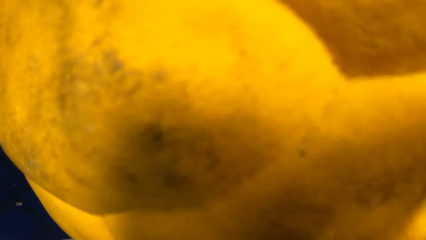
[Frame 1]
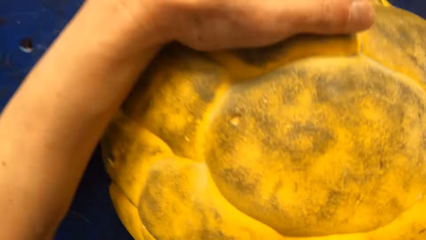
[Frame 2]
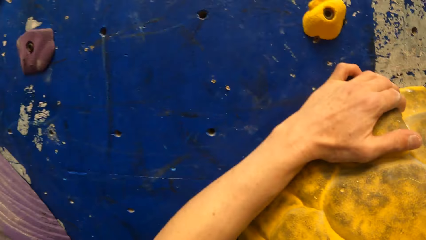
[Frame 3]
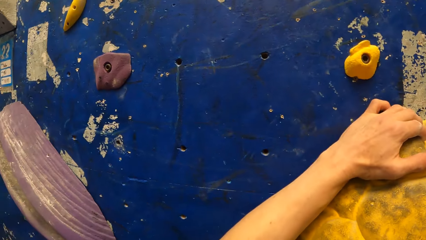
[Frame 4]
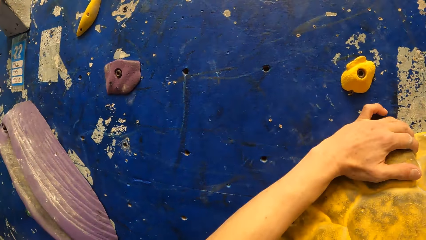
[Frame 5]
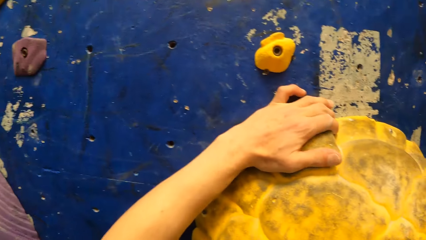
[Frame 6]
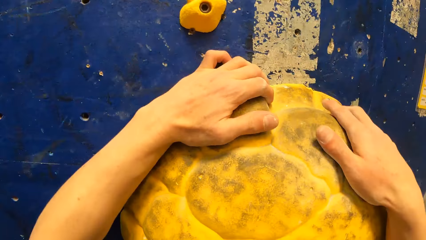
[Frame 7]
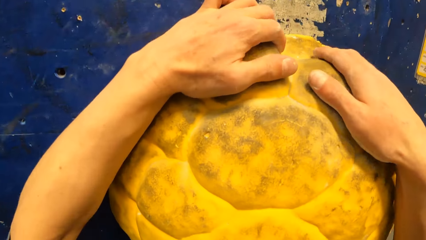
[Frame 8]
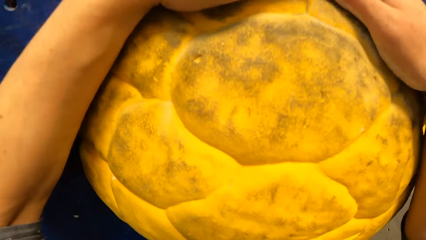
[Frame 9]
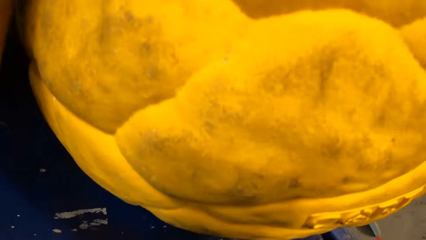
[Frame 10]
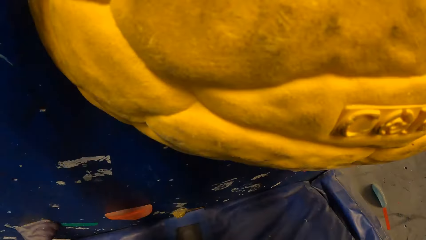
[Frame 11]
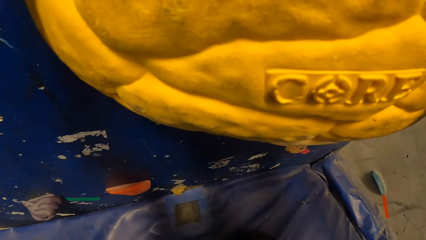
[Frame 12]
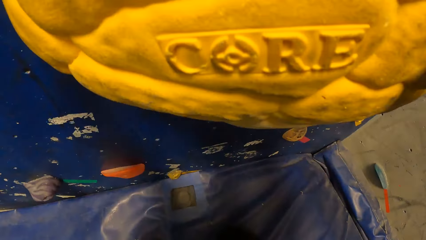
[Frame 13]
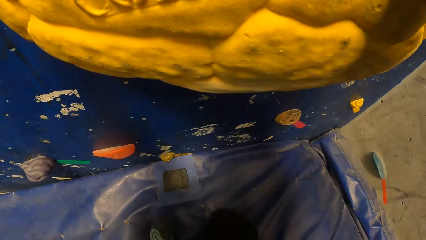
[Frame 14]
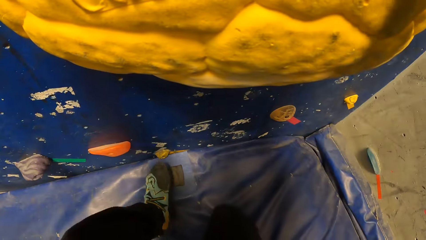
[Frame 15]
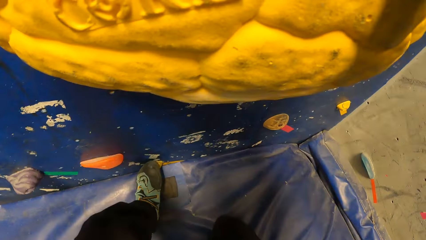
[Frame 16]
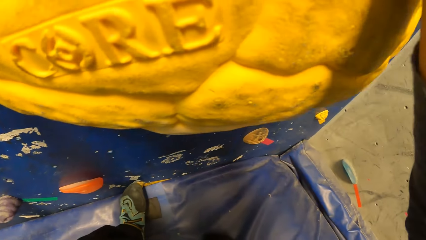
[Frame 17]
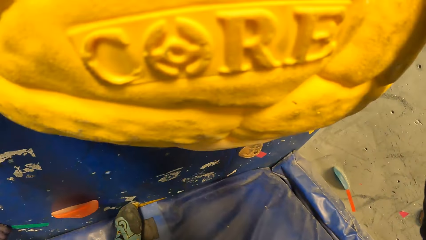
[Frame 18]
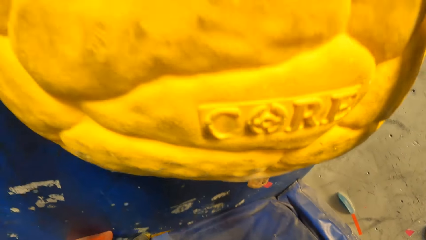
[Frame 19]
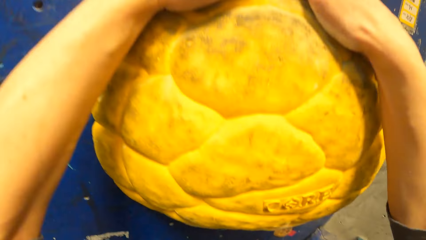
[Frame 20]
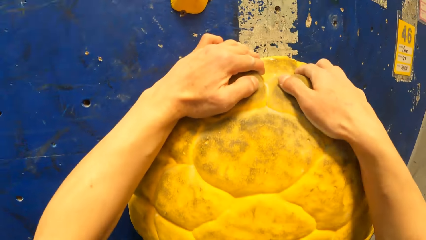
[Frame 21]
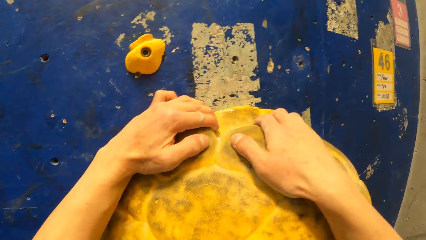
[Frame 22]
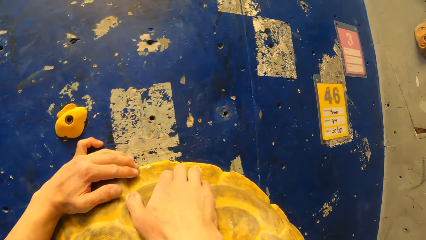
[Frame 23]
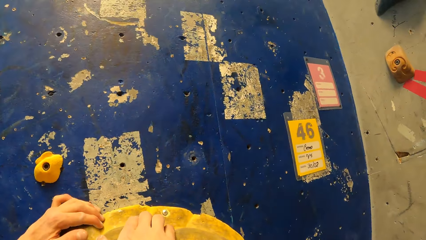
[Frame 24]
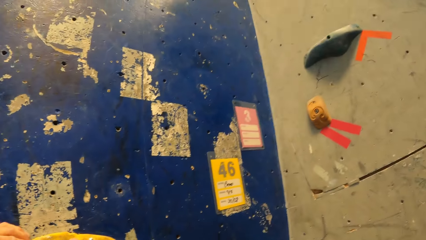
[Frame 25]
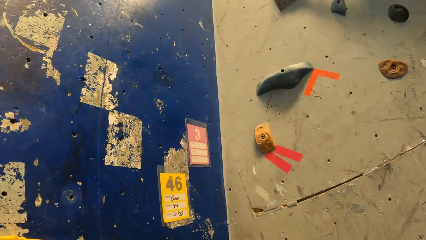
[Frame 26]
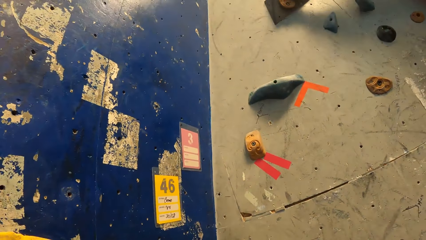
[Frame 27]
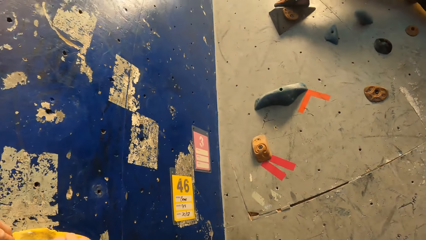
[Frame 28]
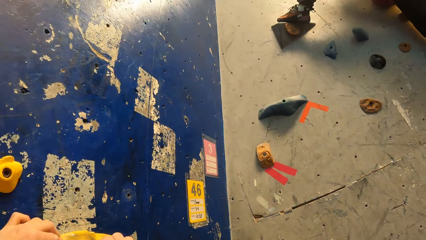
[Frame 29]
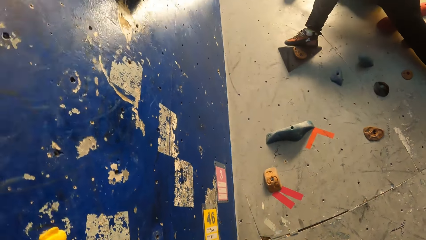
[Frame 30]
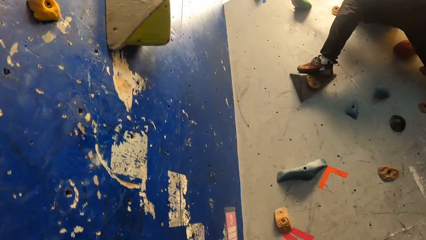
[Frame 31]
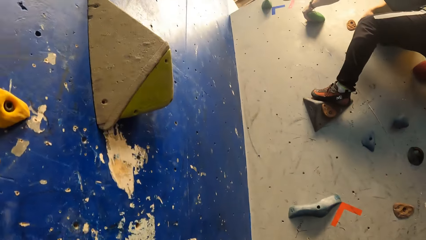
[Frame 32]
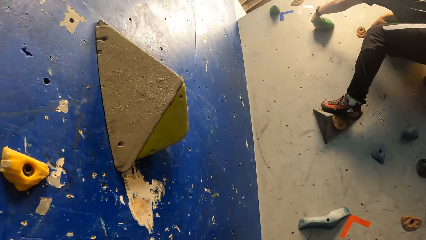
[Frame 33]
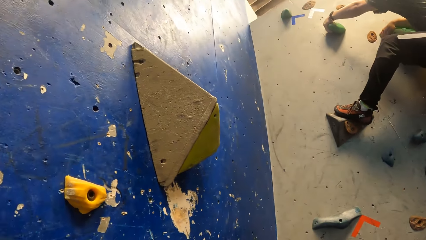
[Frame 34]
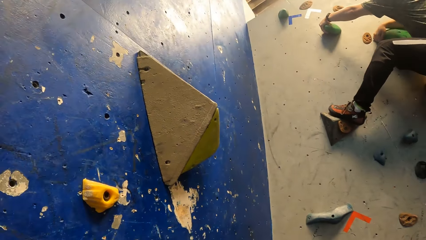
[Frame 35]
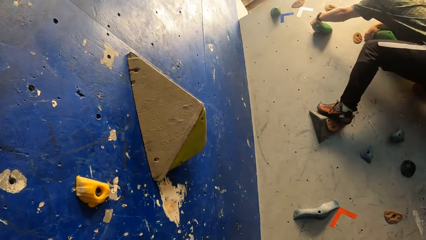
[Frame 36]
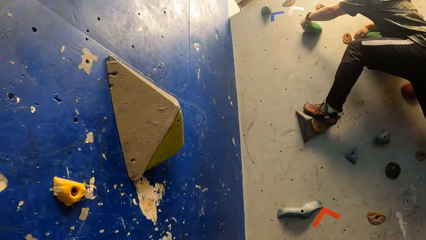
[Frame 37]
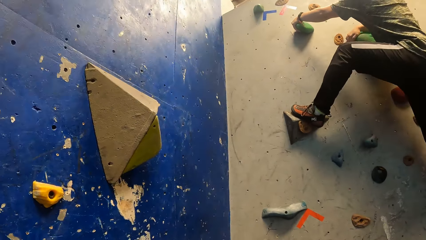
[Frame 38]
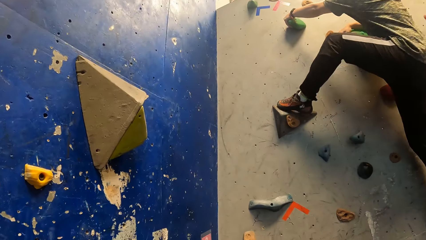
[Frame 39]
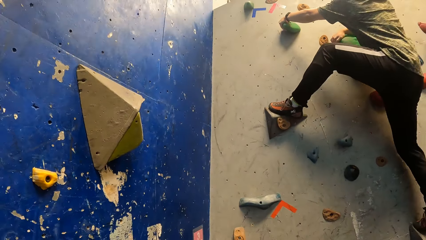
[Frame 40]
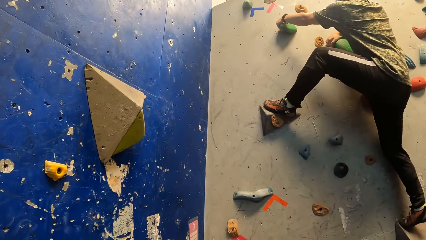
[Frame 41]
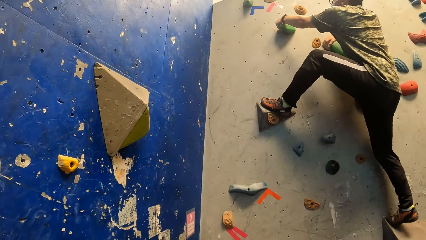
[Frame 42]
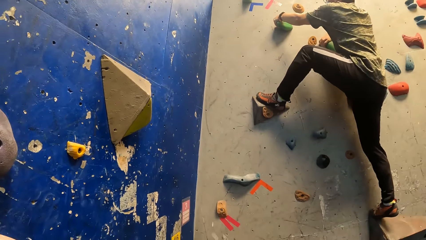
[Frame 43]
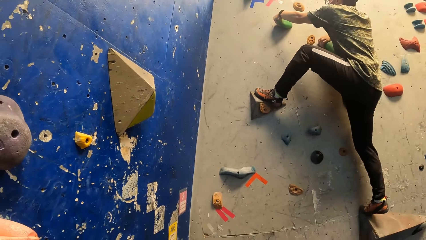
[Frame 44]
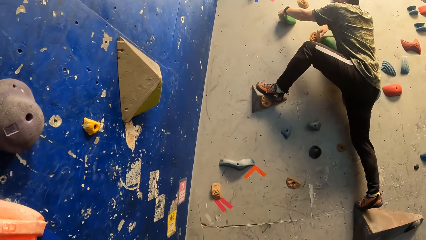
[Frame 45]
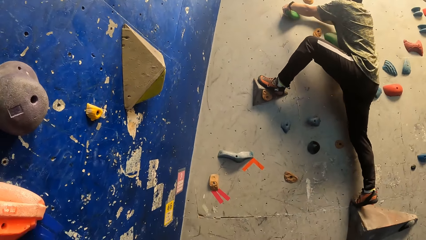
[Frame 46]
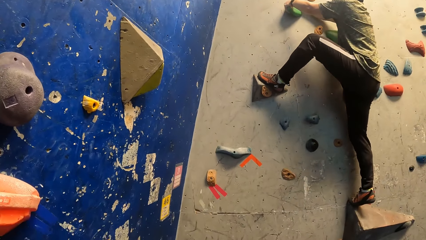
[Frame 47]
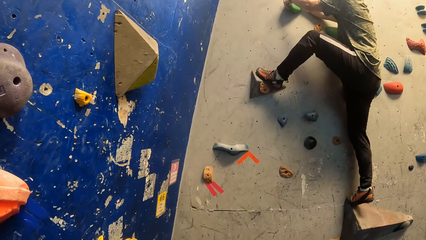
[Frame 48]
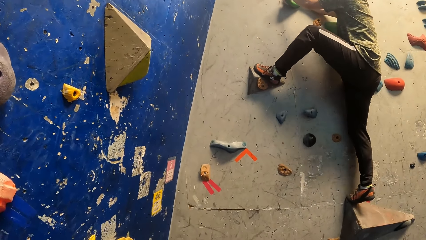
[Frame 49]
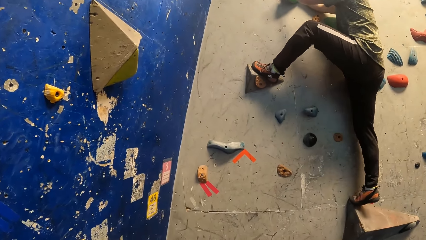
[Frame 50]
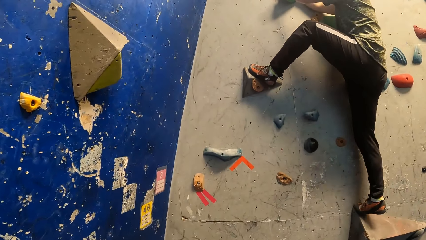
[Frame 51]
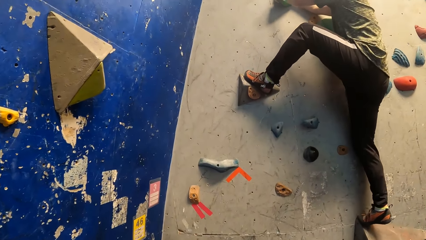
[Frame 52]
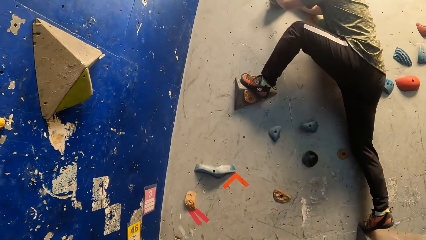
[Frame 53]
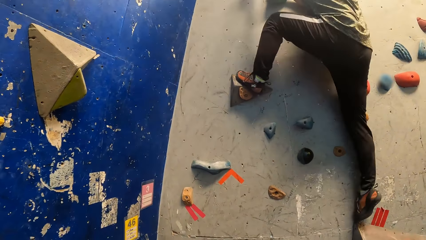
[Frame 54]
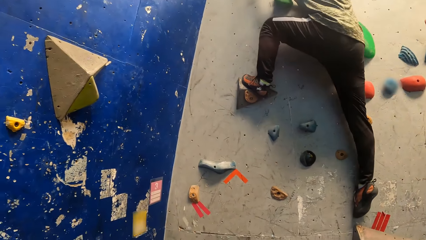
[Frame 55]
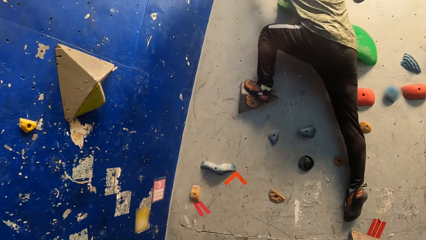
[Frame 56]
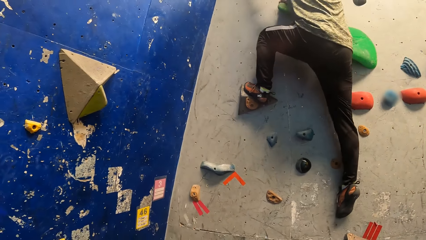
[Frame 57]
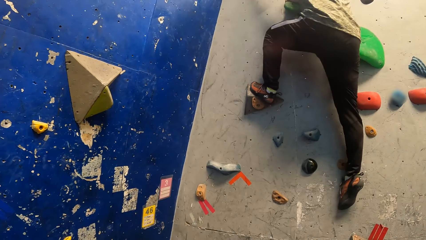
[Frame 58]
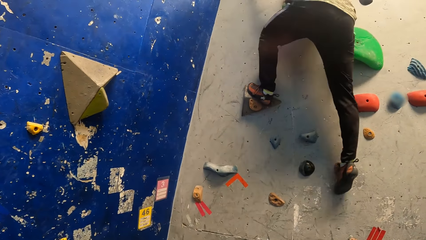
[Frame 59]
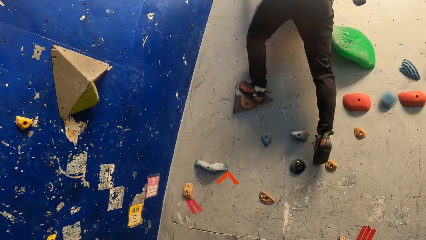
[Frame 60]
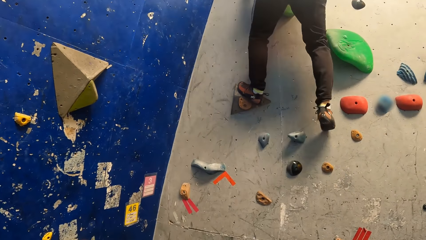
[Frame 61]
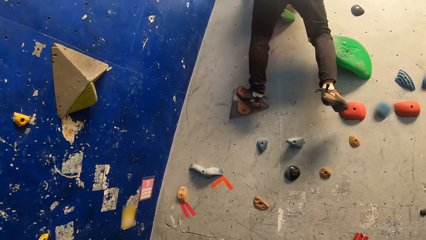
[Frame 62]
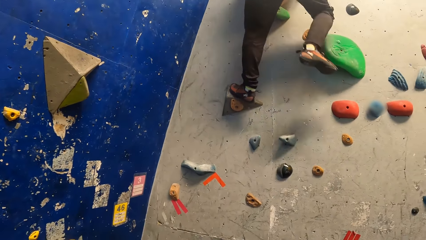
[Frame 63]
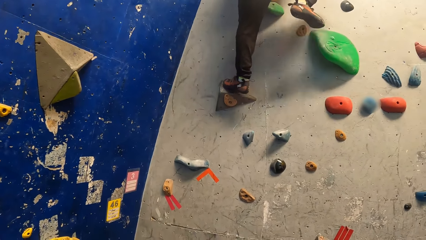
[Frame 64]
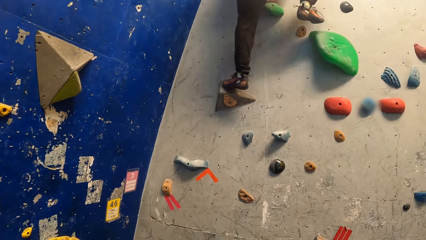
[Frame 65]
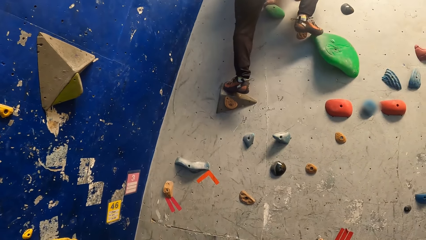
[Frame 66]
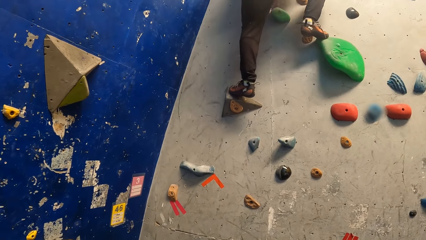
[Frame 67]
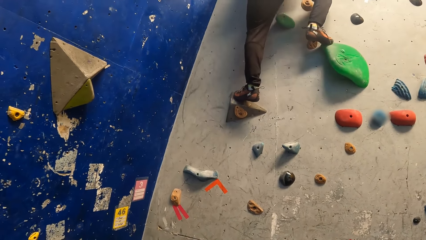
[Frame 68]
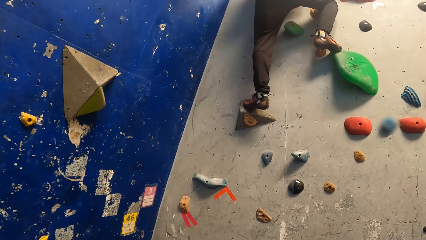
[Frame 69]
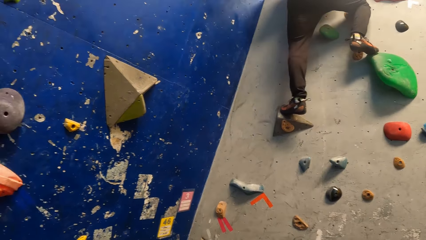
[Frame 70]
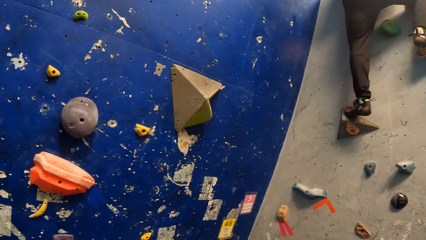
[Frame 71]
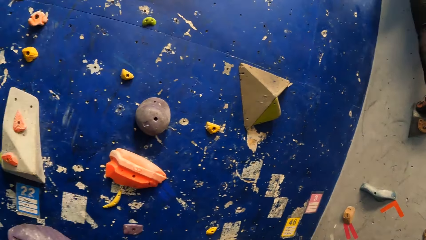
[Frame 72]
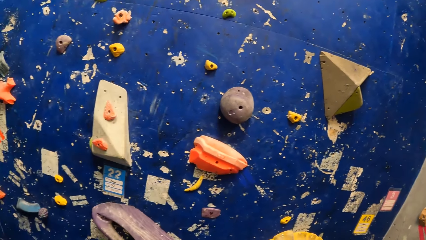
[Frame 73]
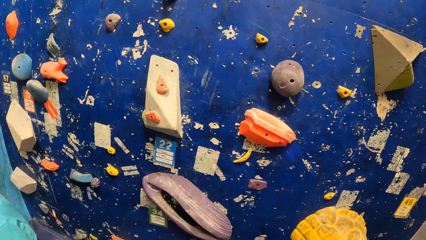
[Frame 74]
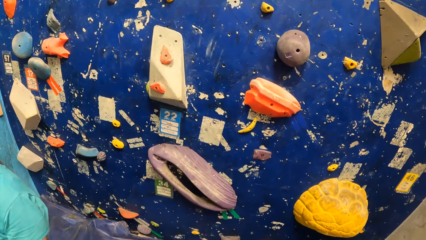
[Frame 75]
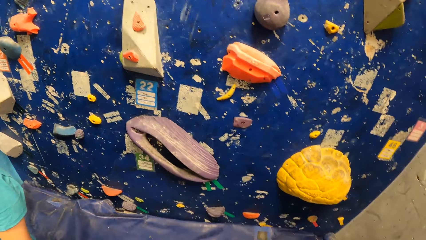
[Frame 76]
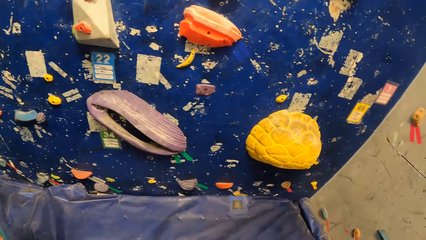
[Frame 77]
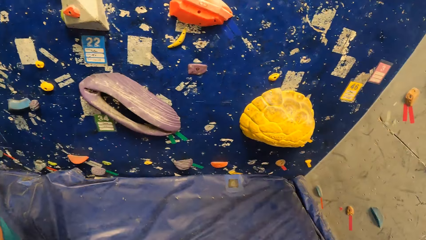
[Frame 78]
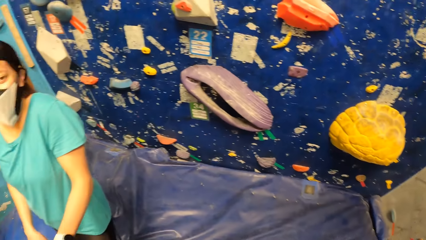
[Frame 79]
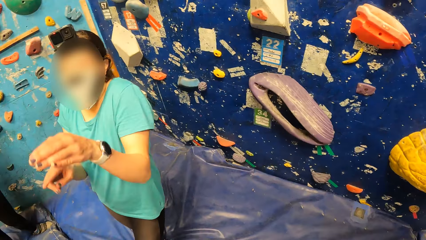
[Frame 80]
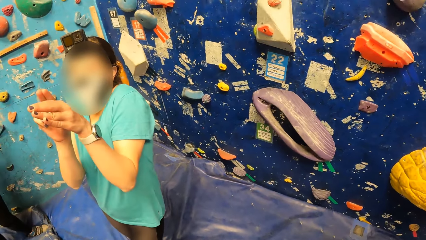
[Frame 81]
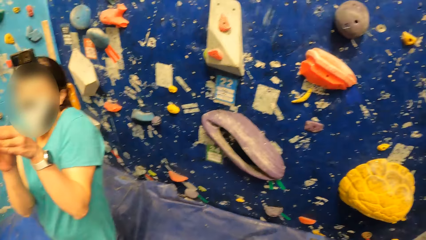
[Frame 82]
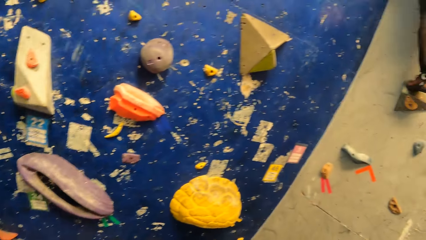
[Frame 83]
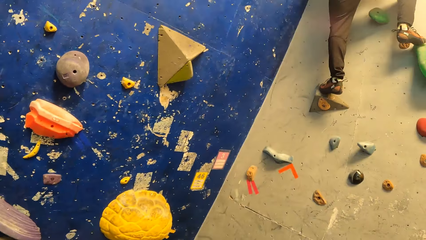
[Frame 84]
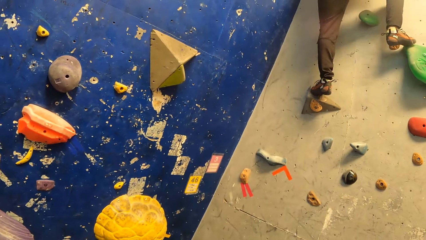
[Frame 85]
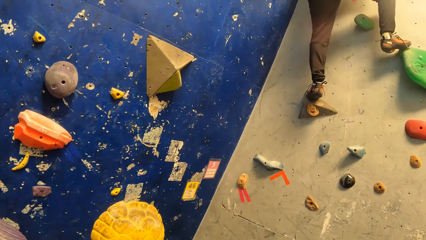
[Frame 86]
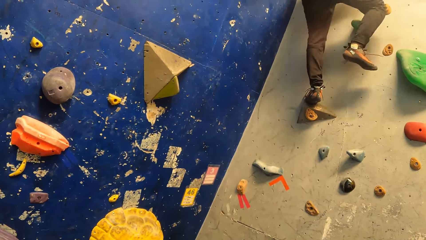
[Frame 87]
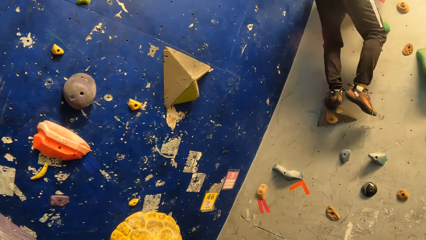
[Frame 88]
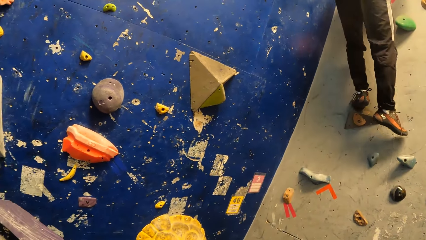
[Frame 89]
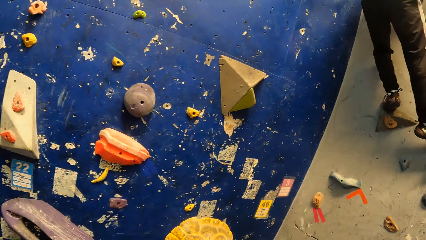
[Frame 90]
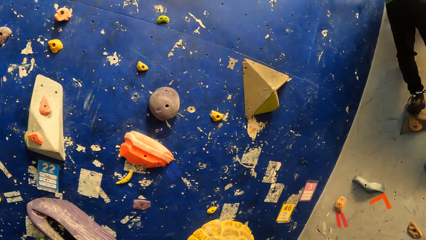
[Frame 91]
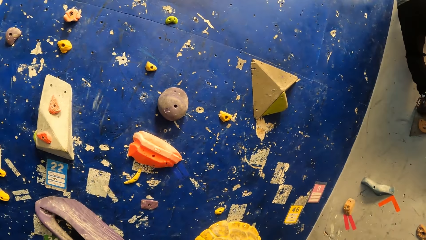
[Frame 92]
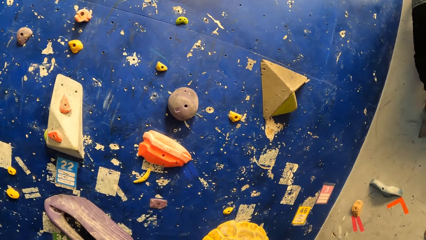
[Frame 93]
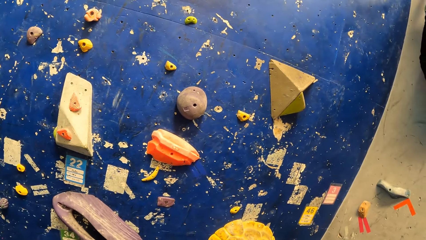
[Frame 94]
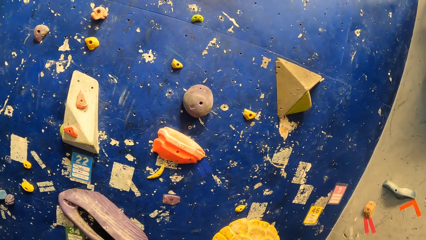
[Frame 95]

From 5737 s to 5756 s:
The camera wearer climbs the bouldering wall with both hands. A man climbs the bouldering wall with both hands. The camera wearer looks around. A woman gesticulates with both hands. The man climbs up.
